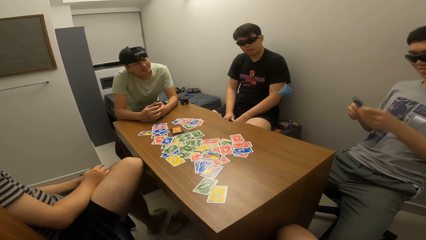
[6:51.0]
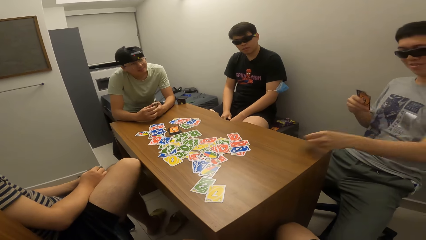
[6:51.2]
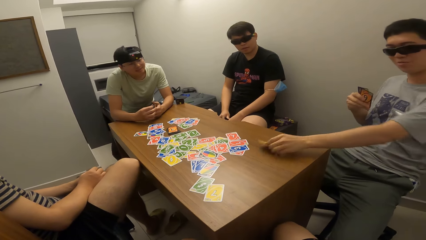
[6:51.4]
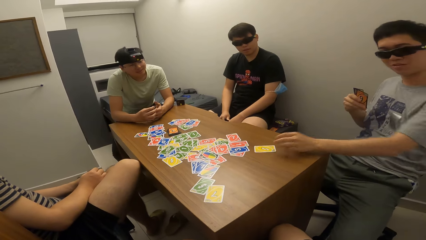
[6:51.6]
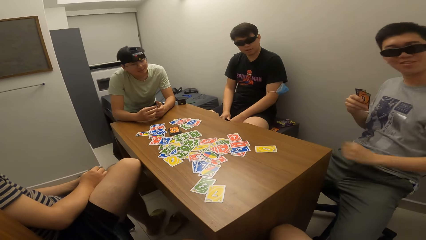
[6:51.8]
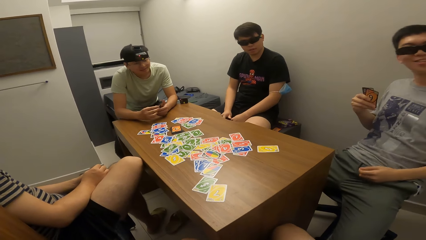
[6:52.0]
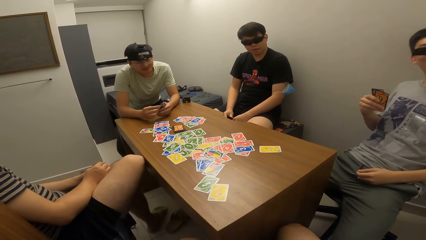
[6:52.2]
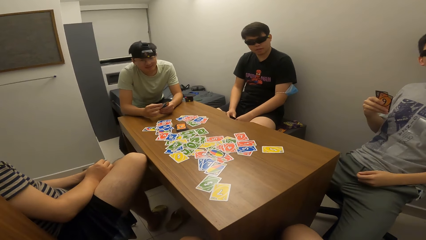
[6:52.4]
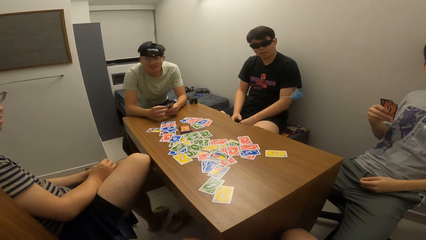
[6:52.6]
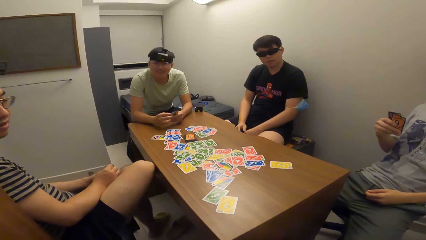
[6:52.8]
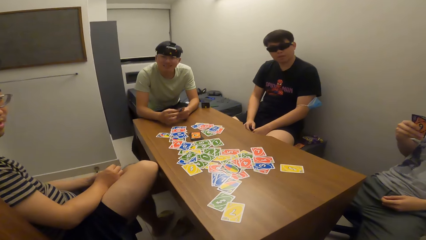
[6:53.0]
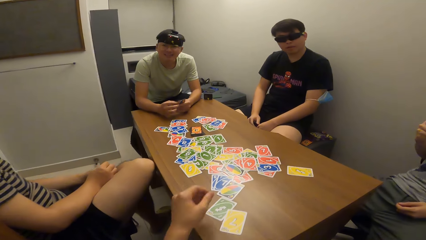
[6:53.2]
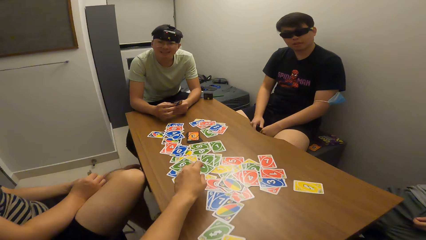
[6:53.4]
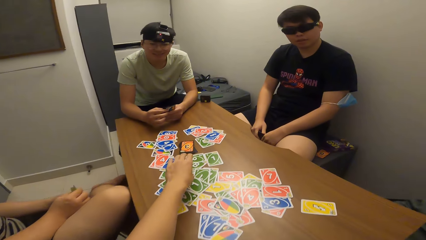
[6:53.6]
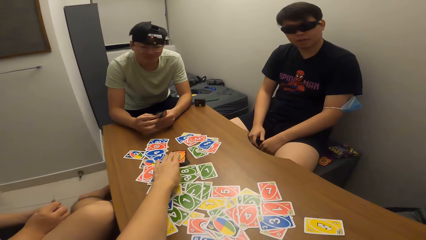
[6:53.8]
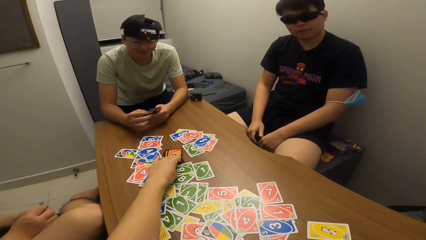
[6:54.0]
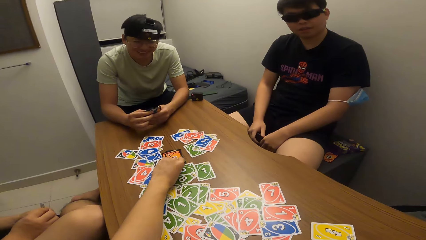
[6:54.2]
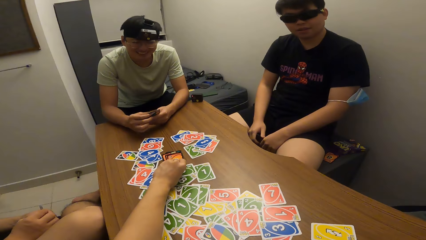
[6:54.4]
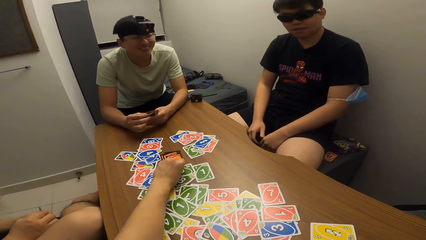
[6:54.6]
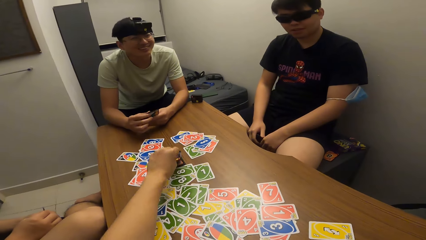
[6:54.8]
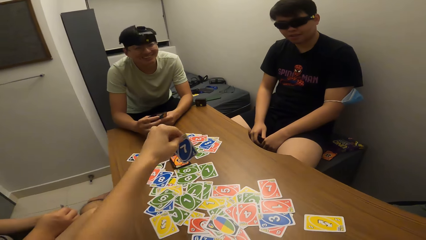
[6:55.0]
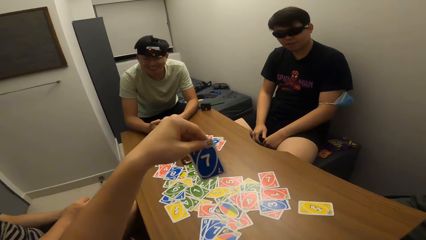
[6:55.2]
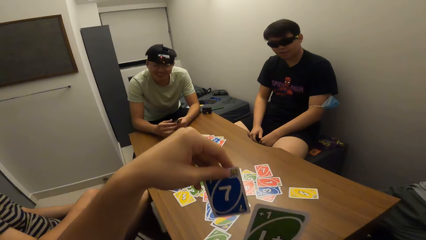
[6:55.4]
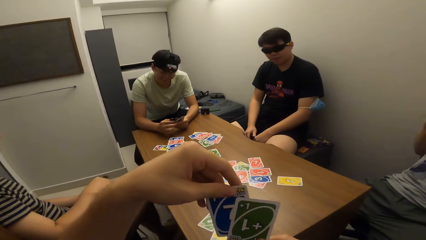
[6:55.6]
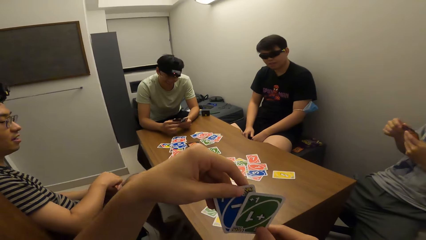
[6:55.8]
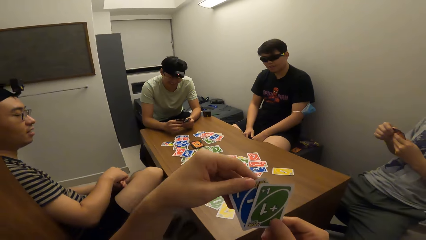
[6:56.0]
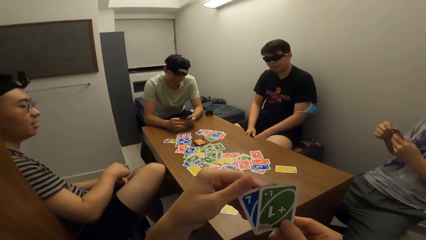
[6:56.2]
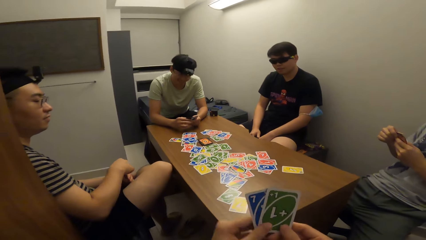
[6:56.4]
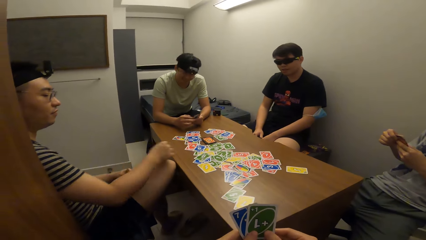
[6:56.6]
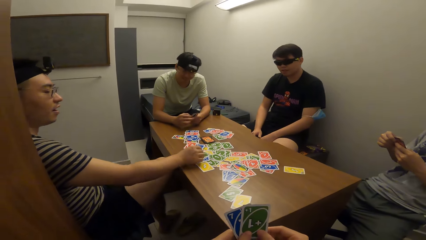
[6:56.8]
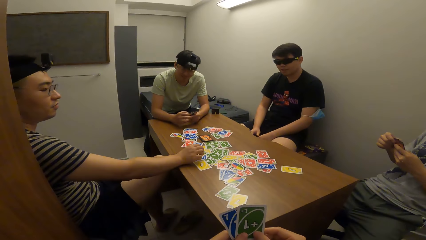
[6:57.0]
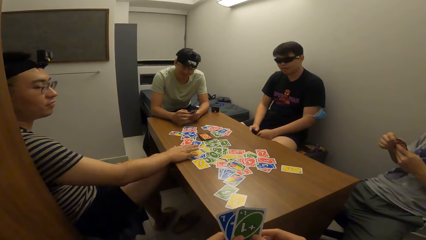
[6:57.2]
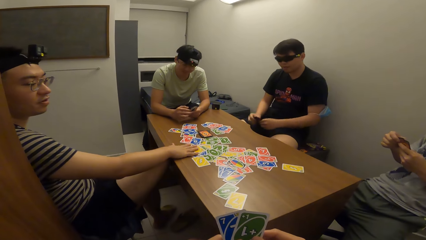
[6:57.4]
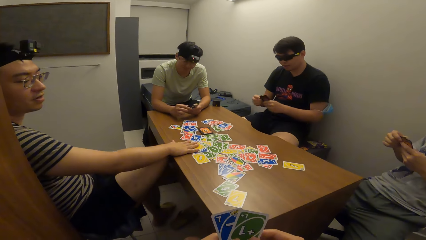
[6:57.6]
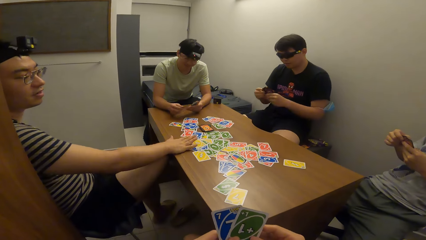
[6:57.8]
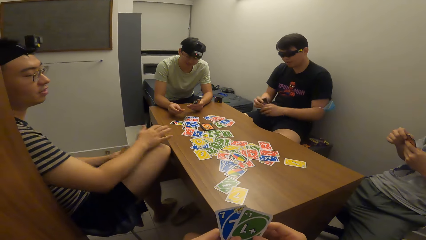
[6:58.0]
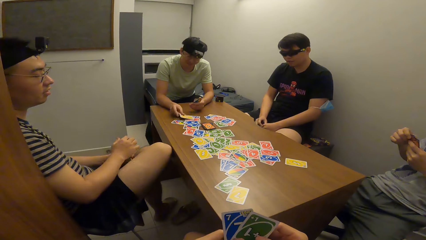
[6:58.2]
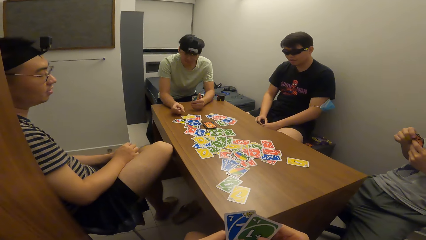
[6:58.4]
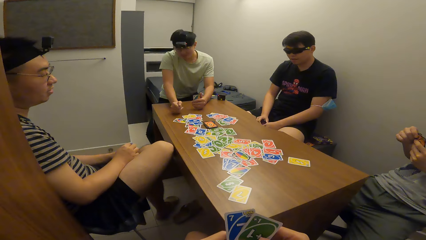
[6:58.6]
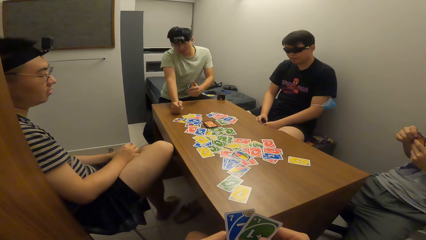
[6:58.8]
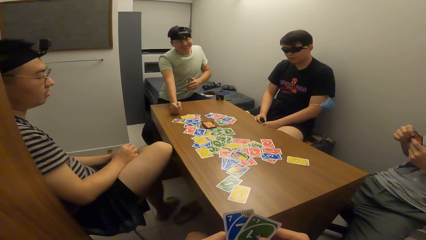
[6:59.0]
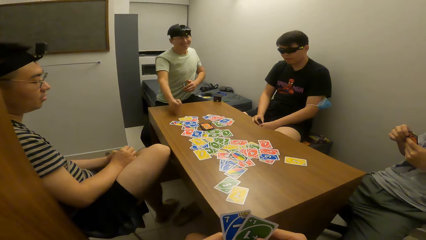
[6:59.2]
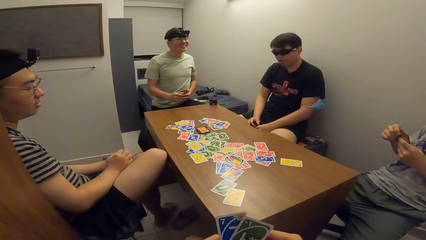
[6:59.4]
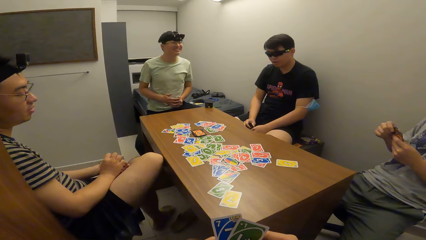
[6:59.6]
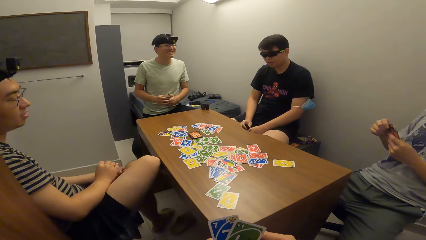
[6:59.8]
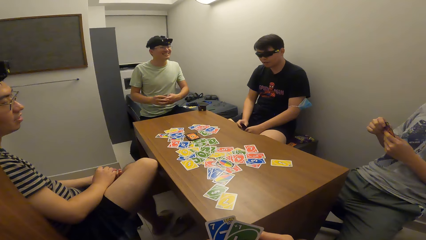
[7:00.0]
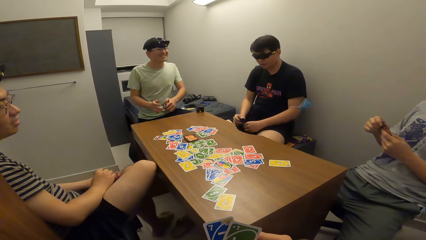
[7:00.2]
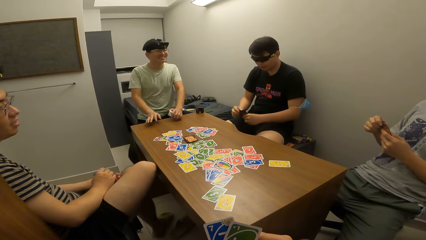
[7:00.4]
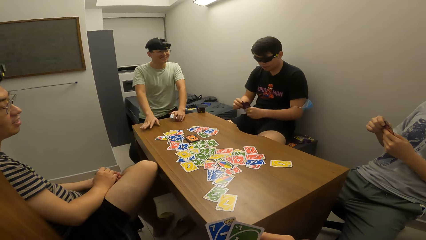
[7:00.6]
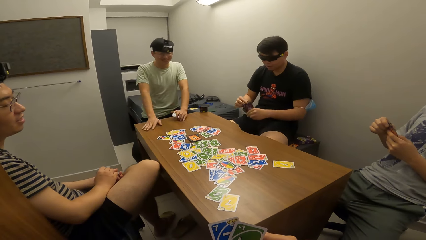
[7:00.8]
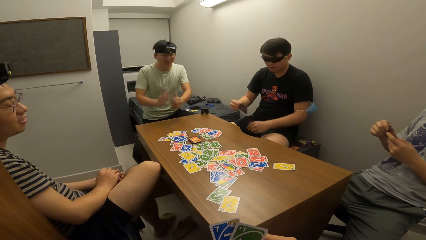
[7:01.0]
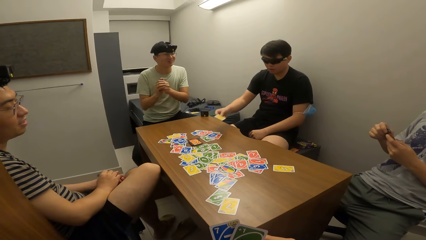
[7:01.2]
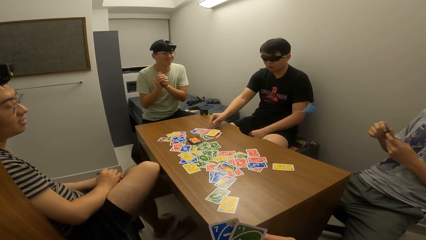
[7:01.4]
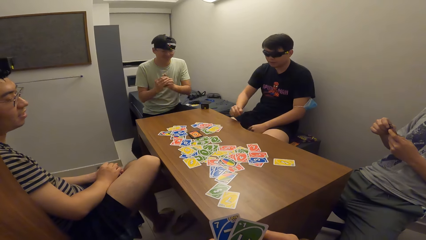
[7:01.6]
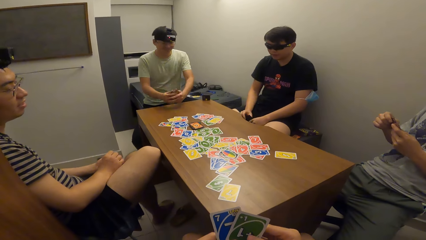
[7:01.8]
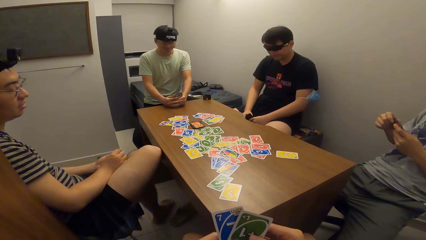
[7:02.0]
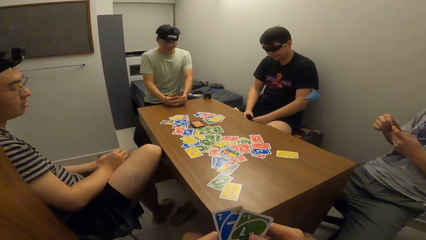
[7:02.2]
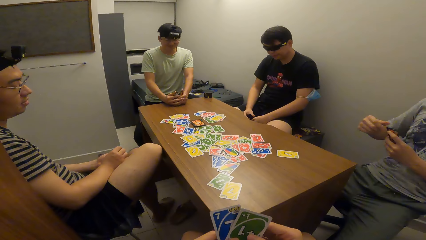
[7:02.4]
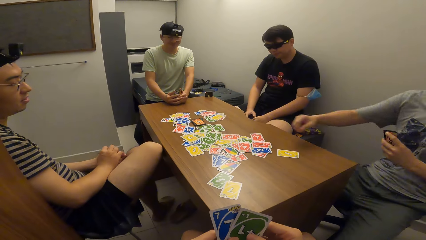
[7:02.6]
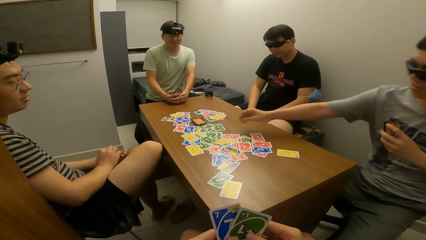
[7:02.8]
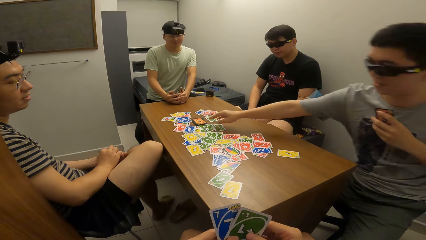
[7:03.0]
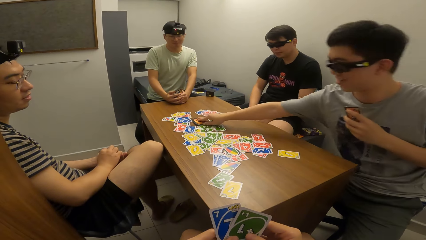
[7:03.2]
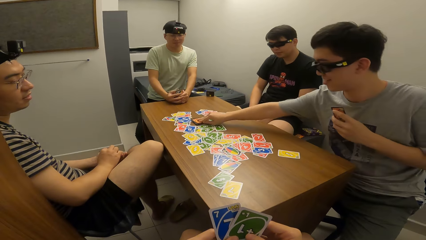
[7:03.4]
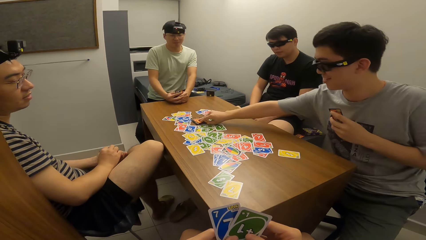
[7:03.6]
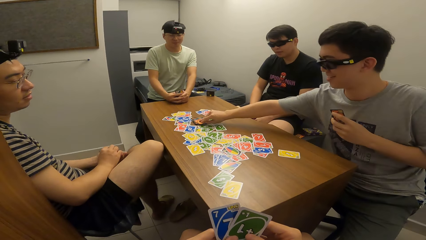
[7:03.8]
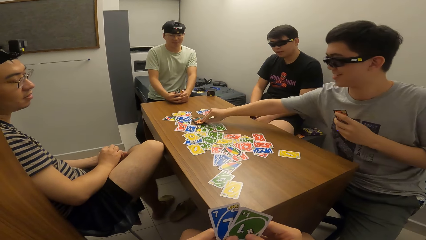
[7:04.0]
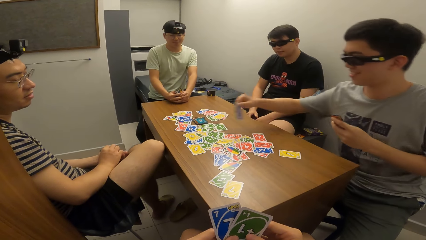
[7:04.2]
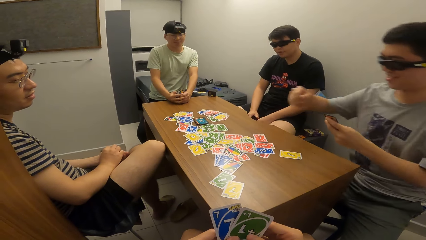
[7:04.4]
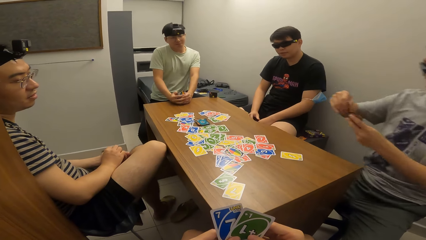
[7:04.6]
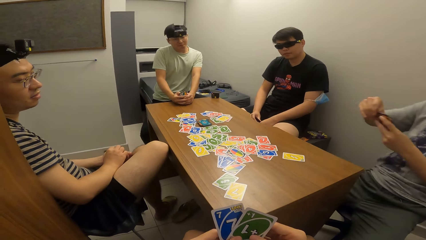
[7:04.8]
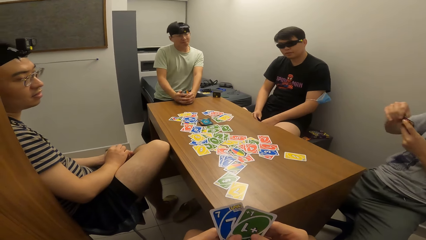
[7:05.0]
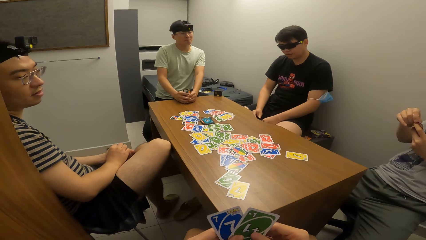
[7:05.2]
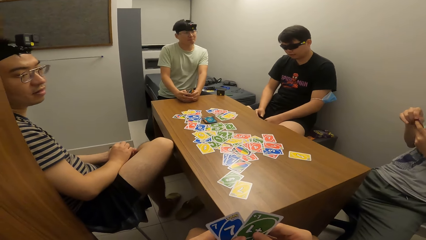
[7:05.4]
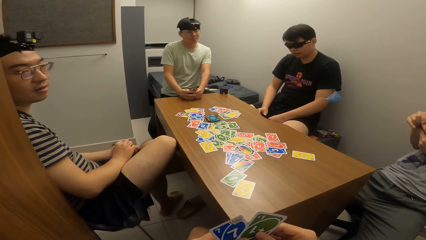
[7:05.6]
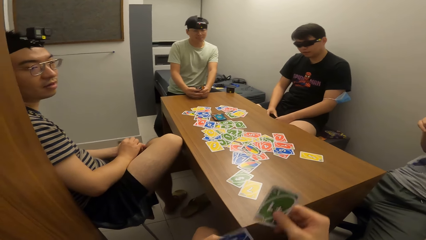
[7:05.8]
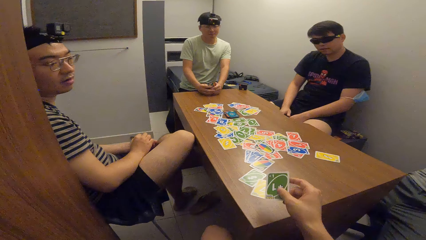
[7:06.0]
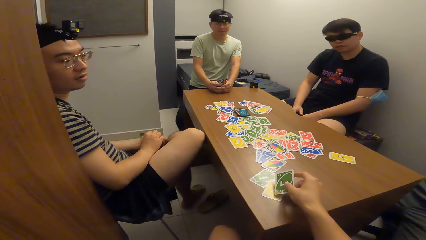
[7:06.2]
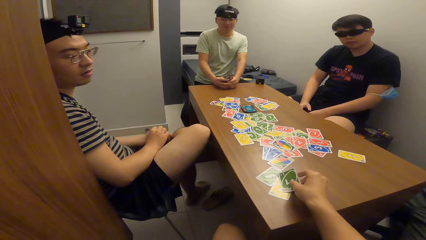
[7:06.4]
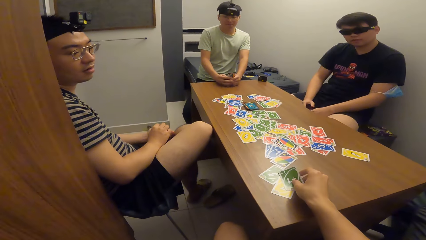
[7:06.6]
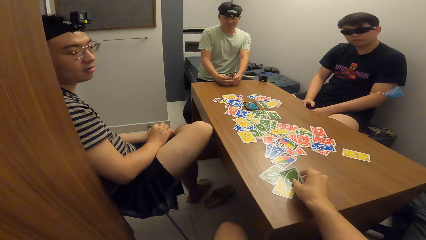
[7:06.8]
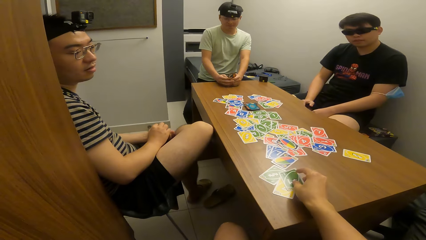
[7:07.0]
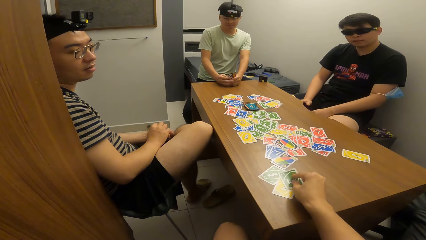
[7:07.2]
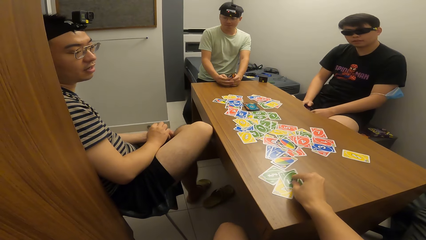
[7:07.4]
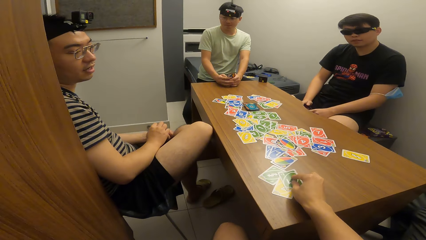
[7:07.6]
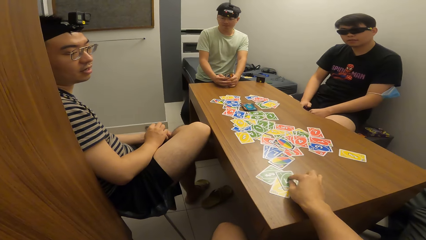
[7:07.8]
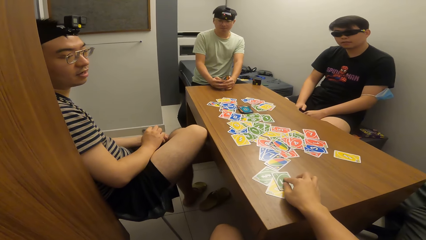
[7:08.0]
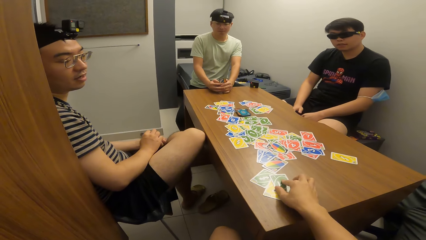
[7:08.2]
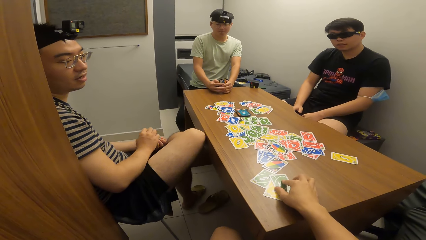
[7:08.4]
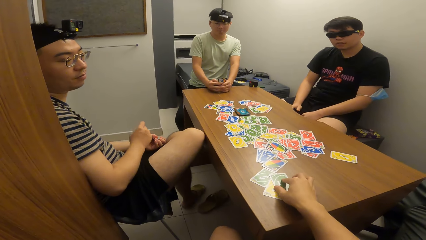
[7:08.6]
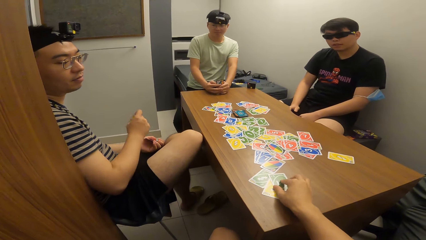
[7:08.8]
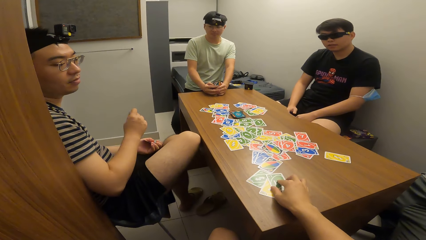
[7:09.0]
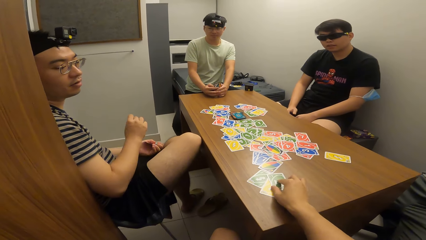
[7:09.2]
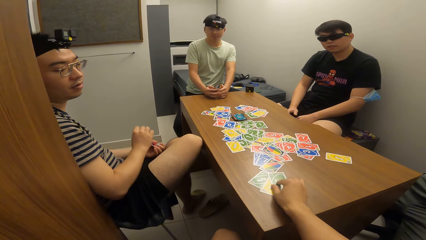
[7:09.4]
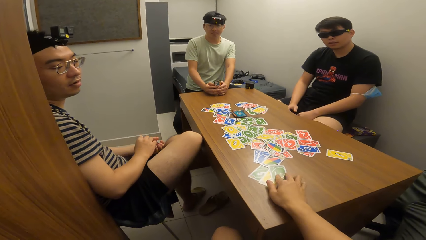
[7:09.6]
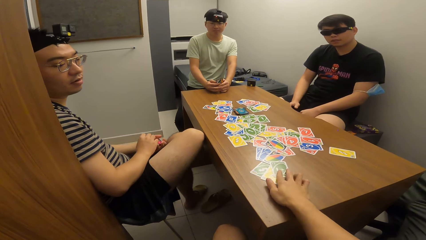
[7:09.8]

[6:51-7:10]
A man drops the playing card on the table with his left hand. The camera wearer picks up a playing card from a card deck on the table with his right hand. Another man drops the playing card on the table with his right hand. A third man drops the playing card on the table with his right hand and leans backwards. A fourth man drops the playing card on the table with his right hand. The first man picks a playing card from the card deck on the table with his right hand. The camera wearer drops the playing card on the table with his right hand.
